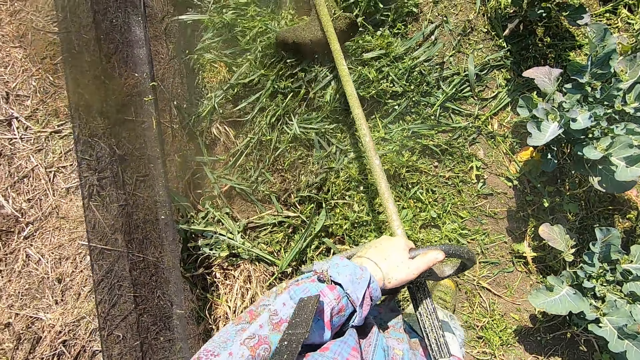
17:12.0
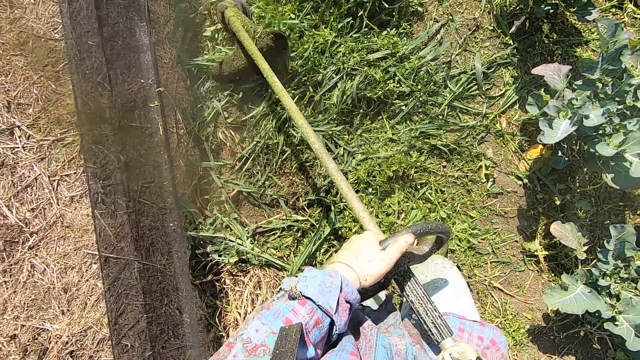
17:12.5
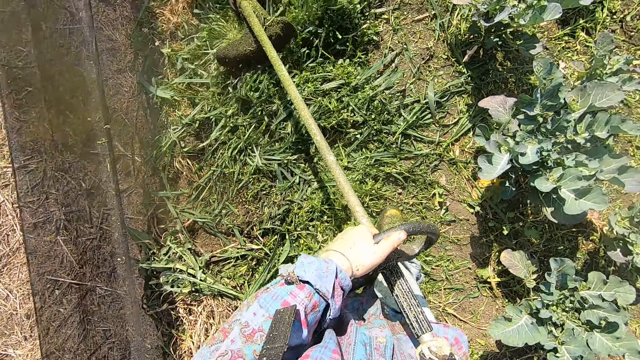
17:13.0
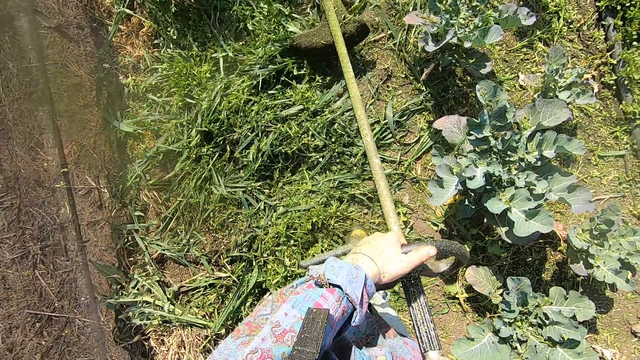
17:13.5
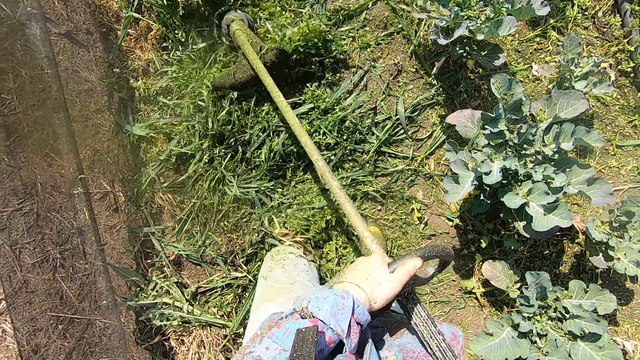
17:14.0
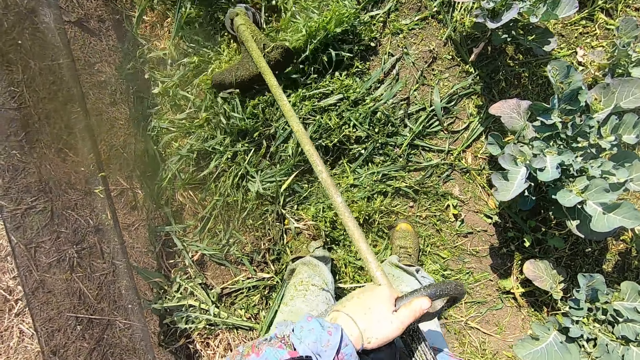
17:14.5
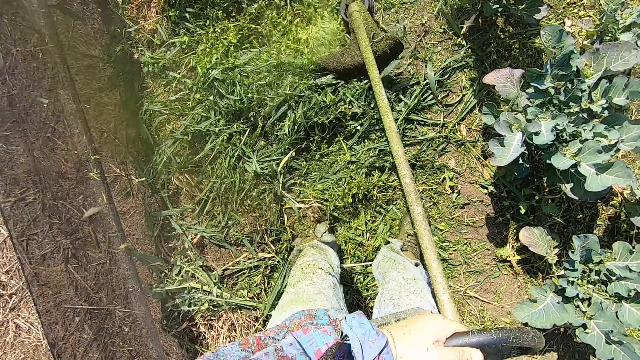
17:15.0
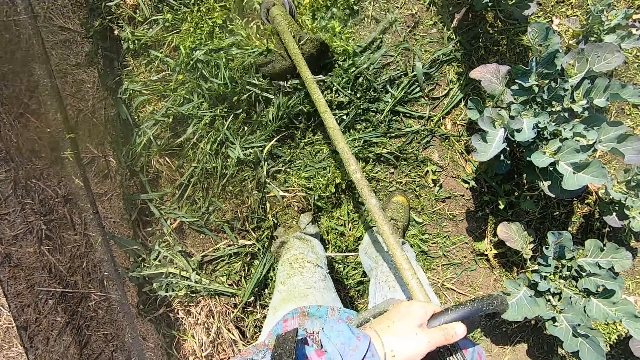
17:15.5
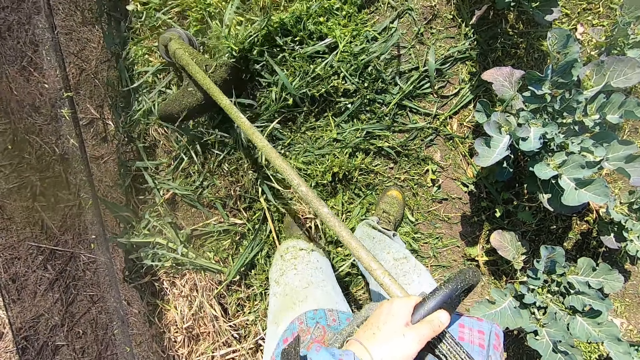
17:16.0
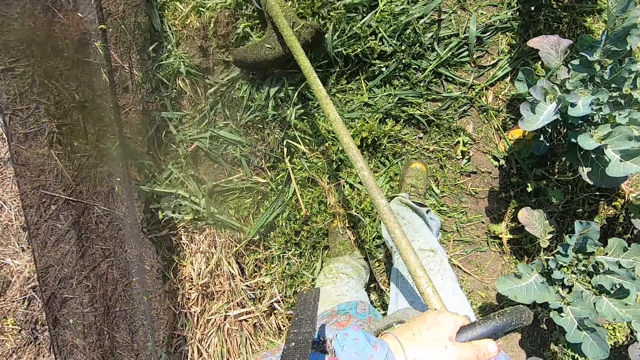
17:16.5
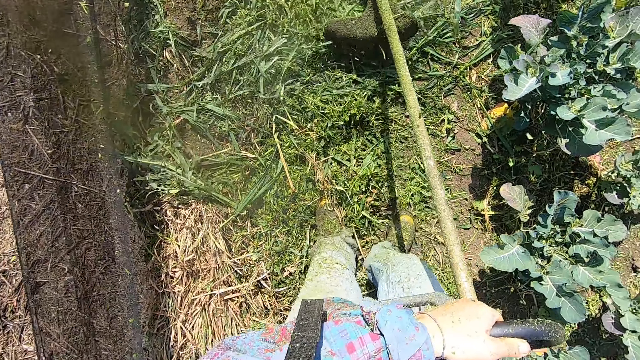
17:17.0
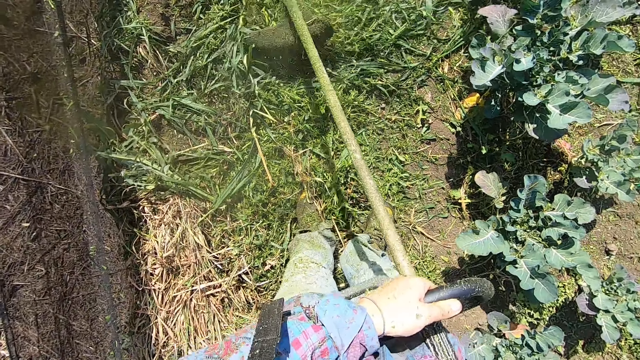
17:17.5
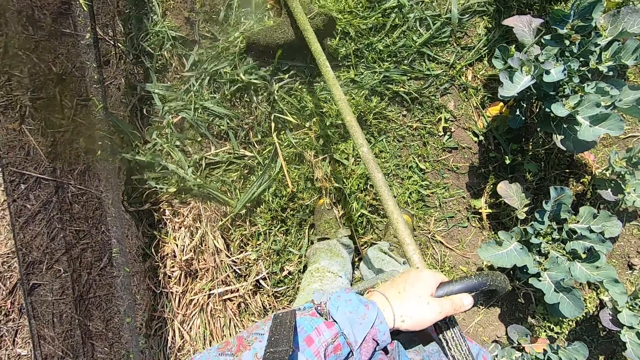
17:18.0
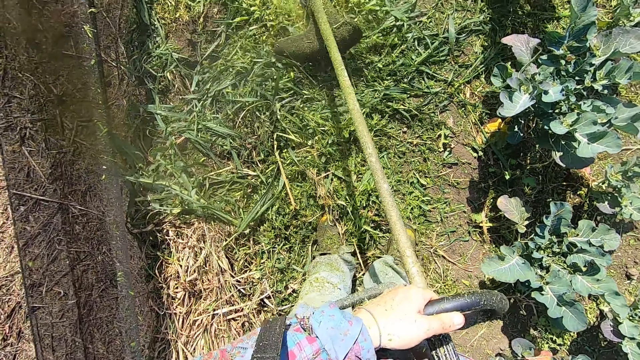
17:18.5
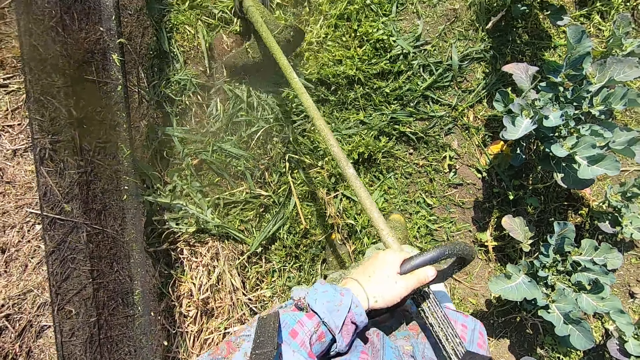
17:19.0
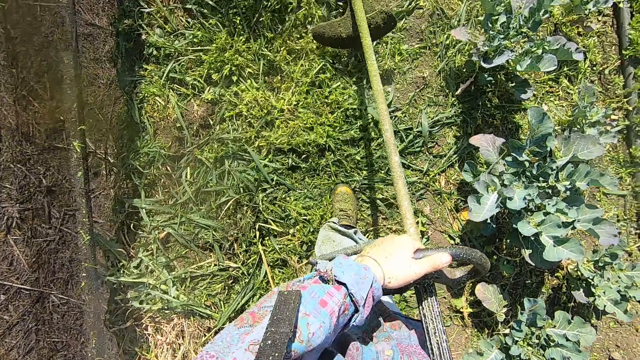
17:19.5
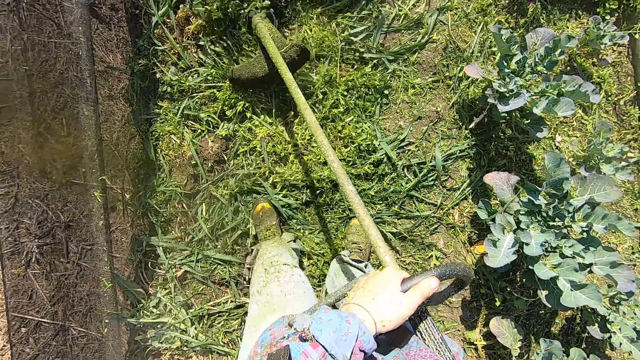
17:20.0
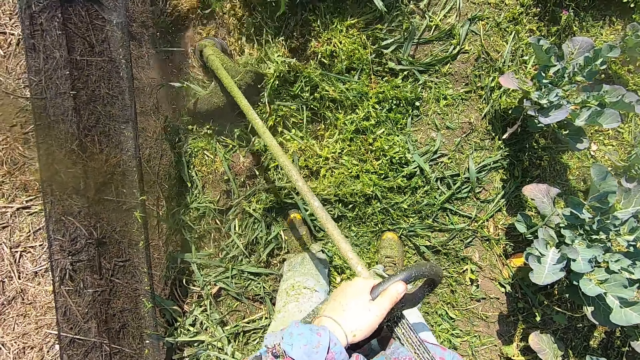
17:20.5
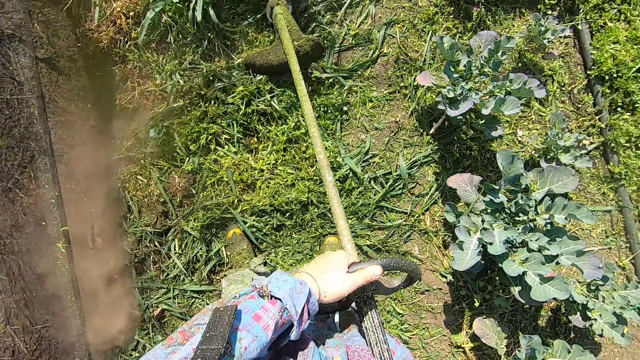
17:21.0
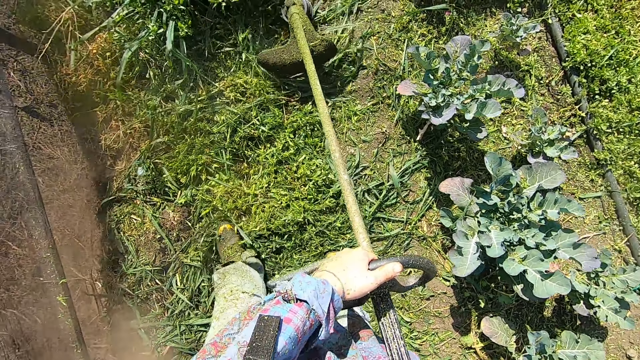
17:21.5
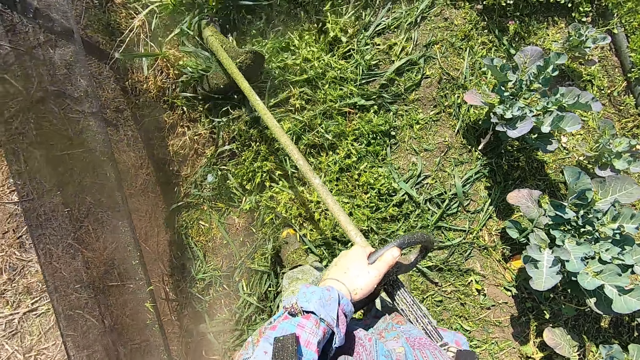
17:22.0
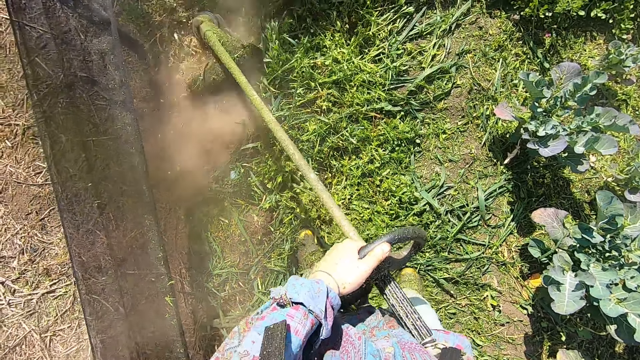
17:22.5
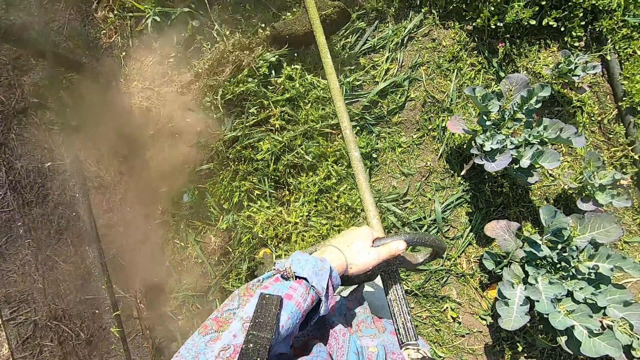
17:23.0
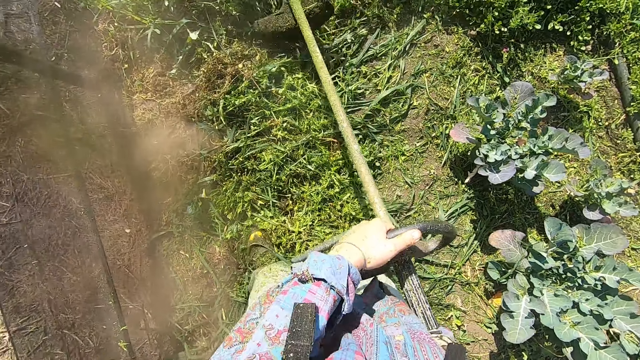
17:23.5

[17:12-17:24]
The camera wearer moves backward with a lawn mower. They cut grass with the lawn mower.

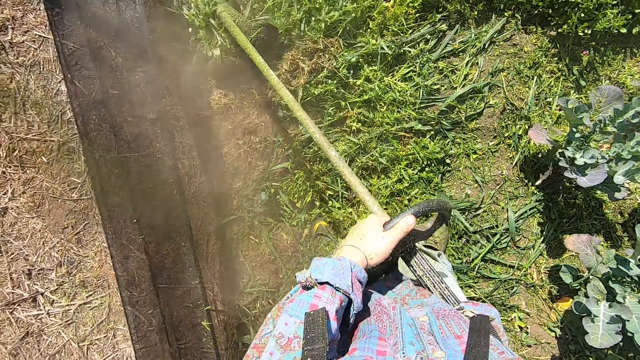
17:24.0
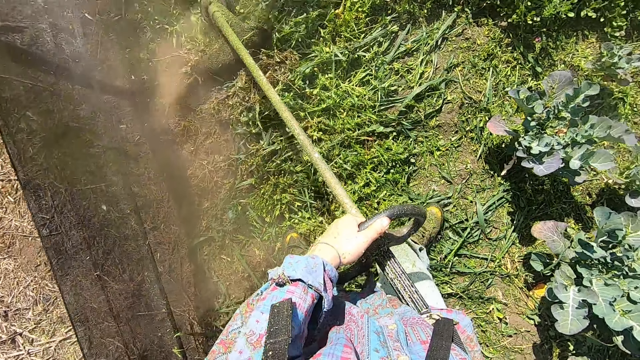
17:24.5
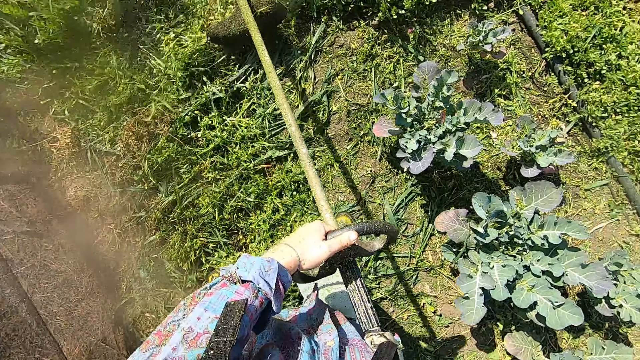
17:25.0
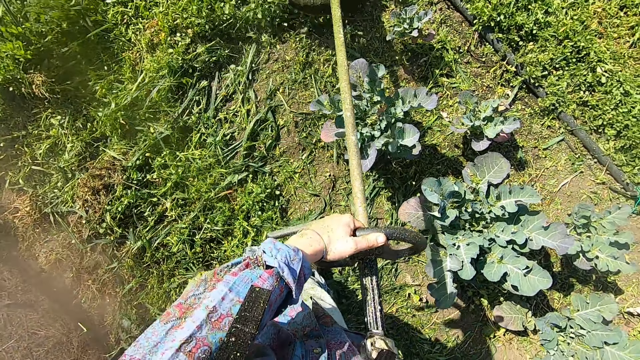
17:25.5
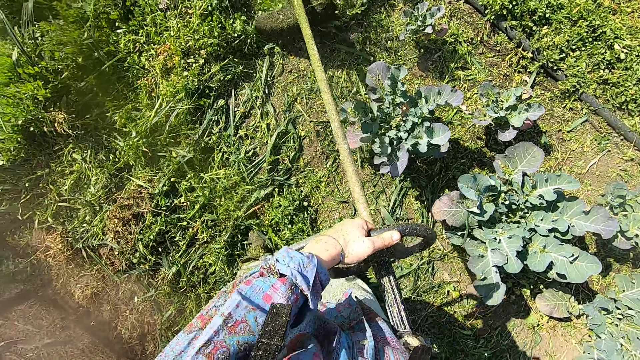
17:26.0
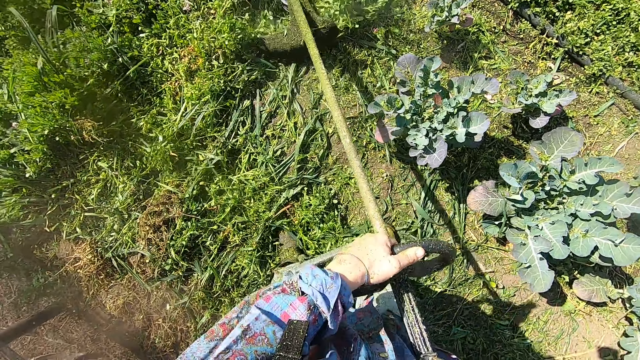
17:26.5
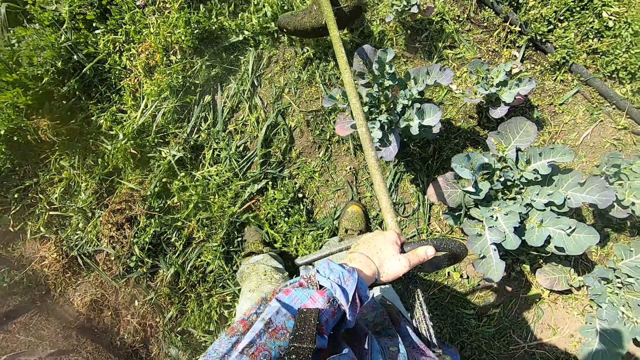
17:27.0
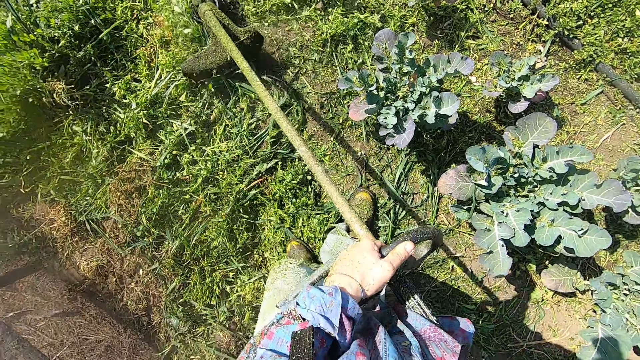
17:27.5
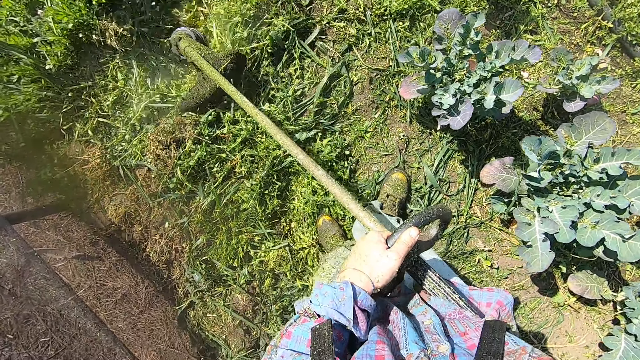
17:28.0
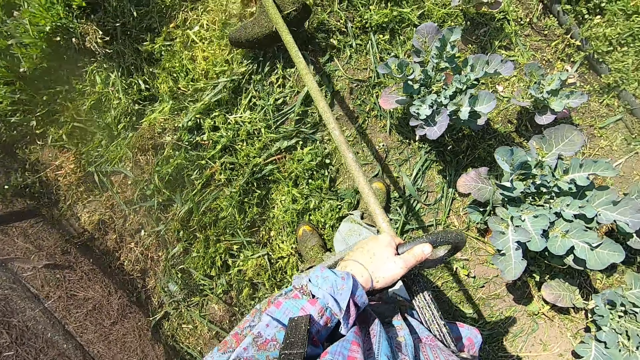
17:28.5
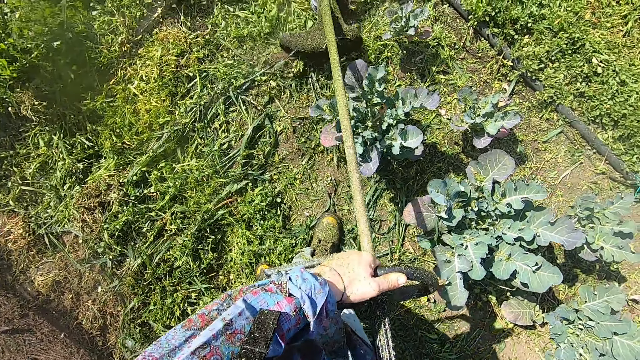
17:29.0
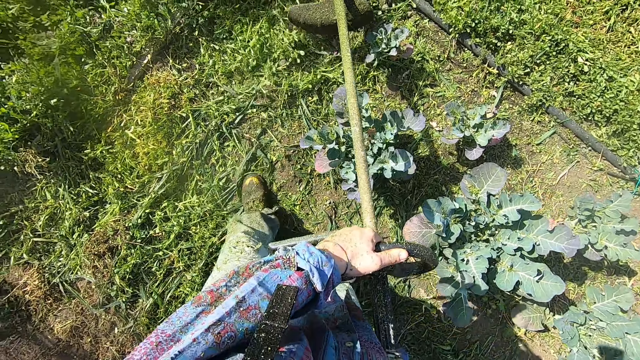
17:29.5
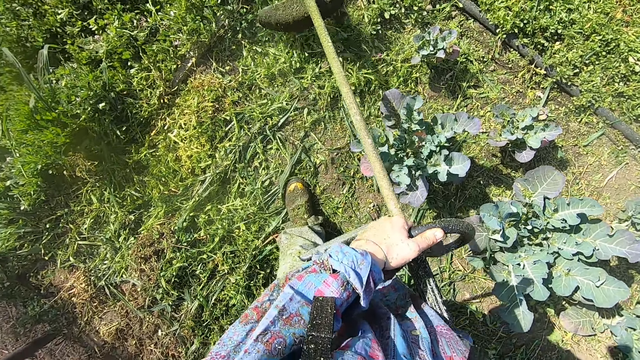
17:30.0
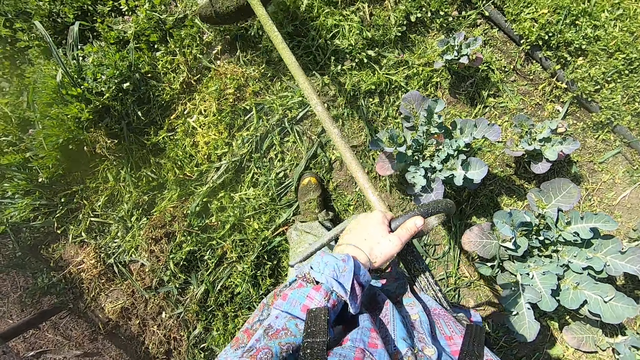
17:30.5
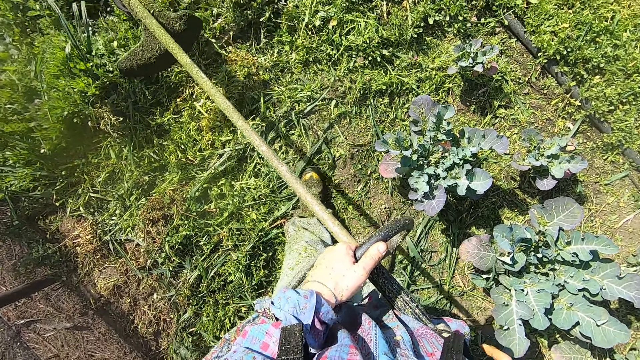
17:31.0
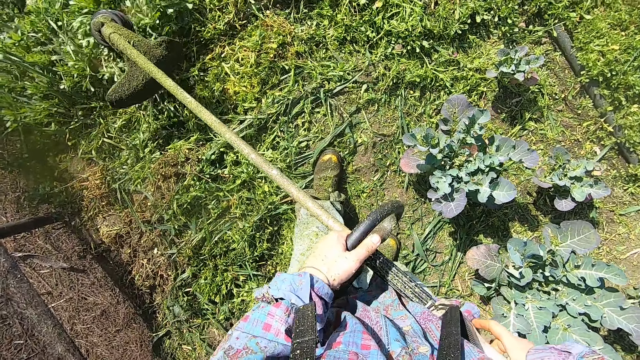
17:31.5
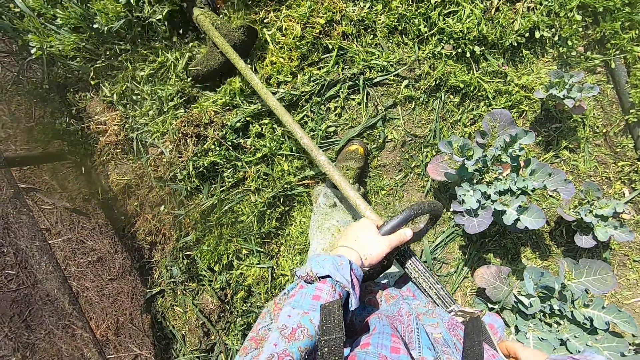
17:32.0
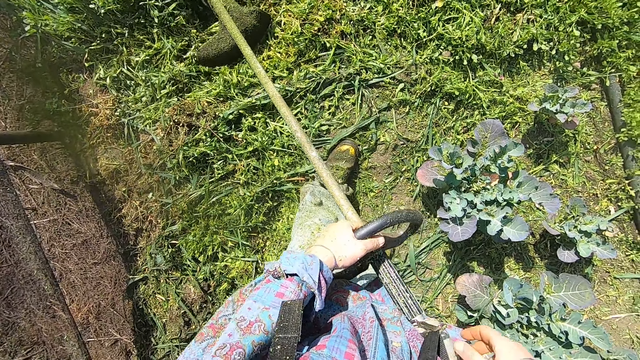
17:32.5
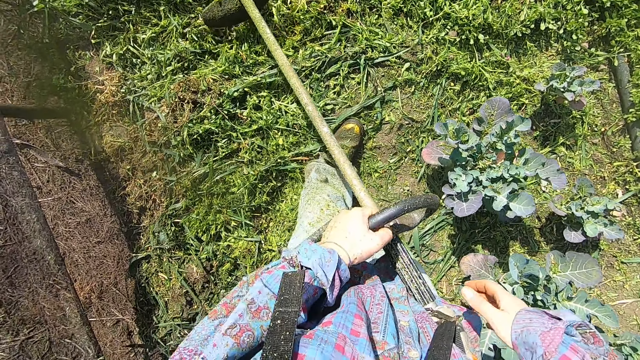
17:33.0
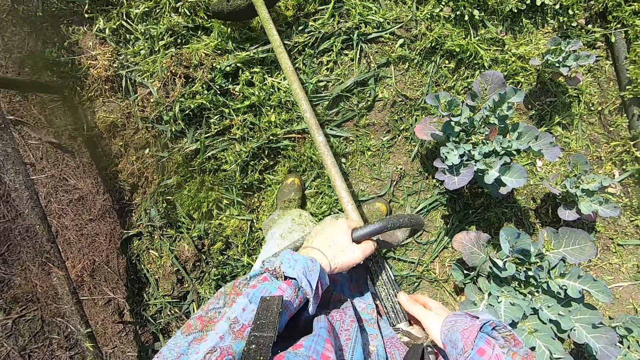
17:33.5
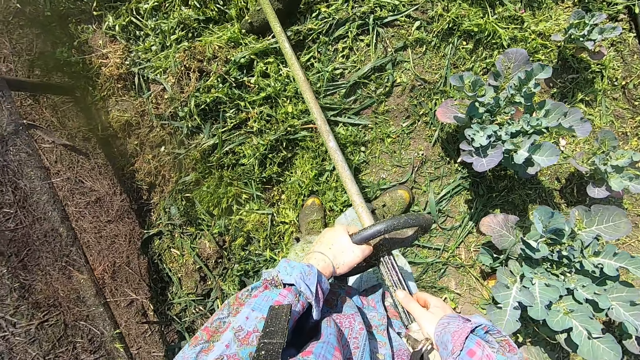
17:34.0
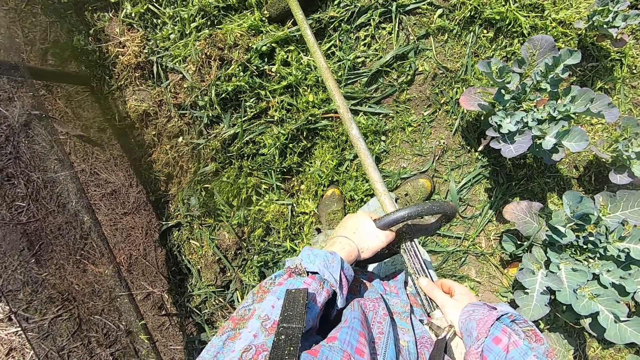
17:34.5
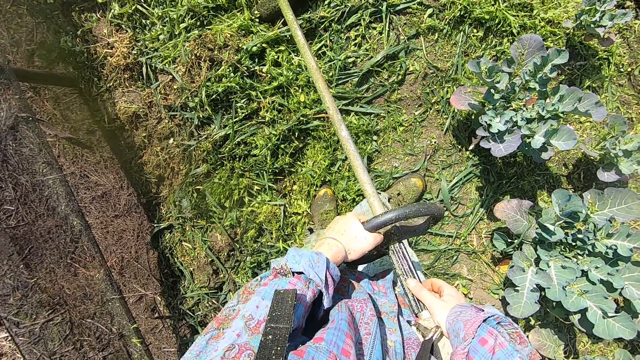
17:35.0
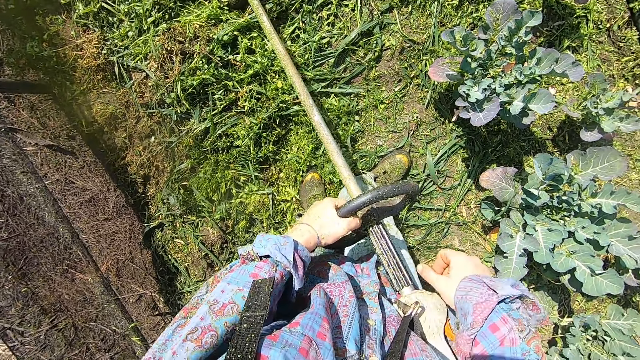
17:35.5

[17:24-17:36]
The camera wearer stops cutting the grasses. They drop a lawn mower.
